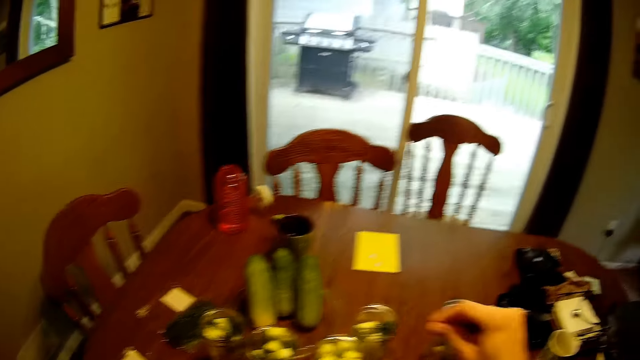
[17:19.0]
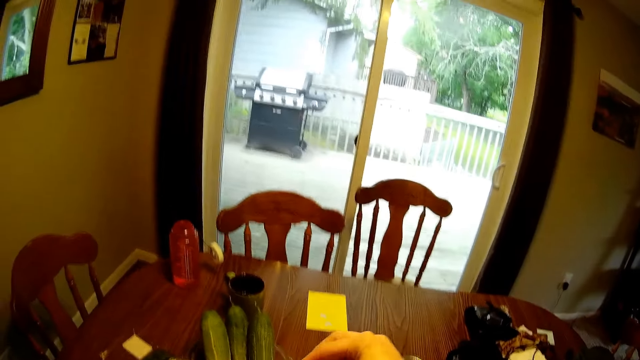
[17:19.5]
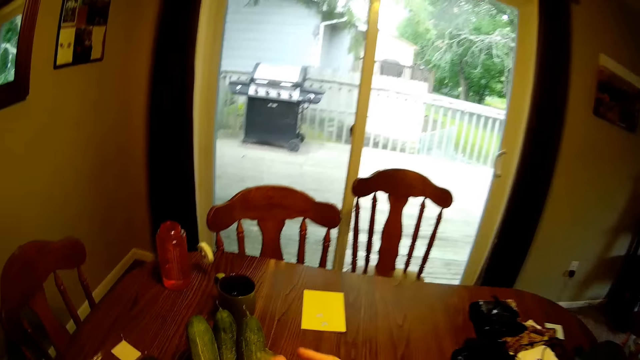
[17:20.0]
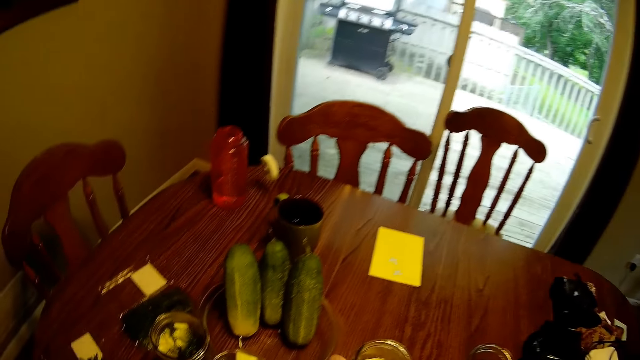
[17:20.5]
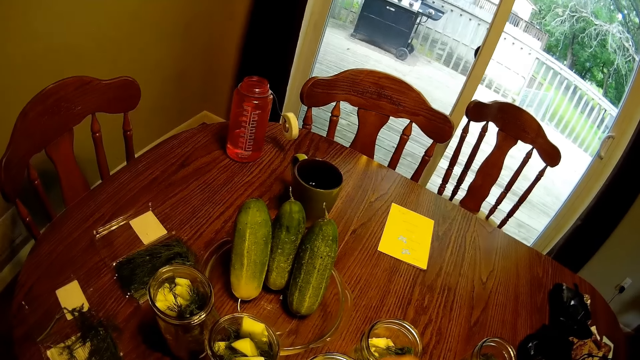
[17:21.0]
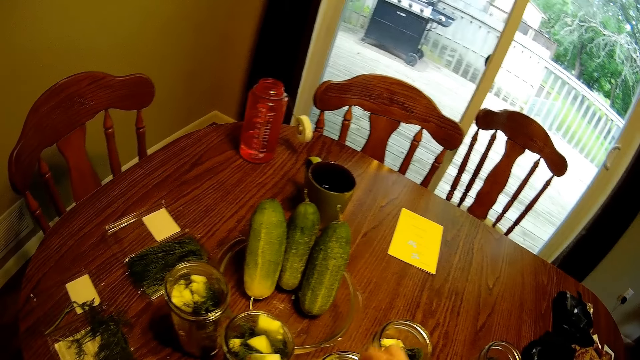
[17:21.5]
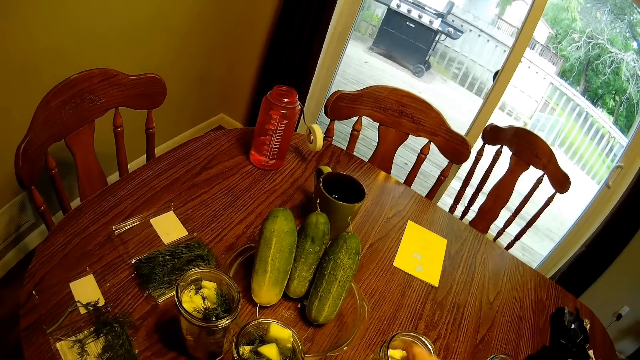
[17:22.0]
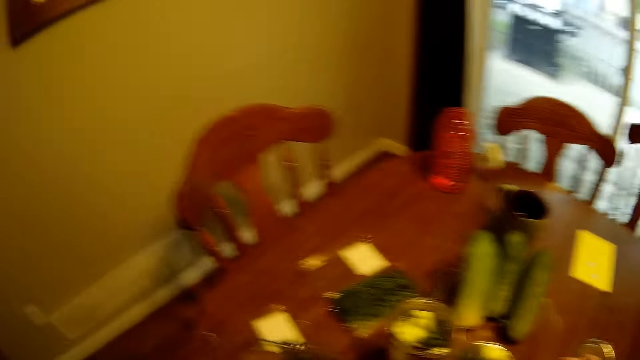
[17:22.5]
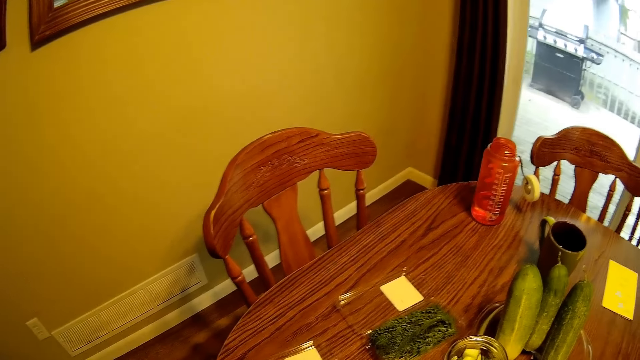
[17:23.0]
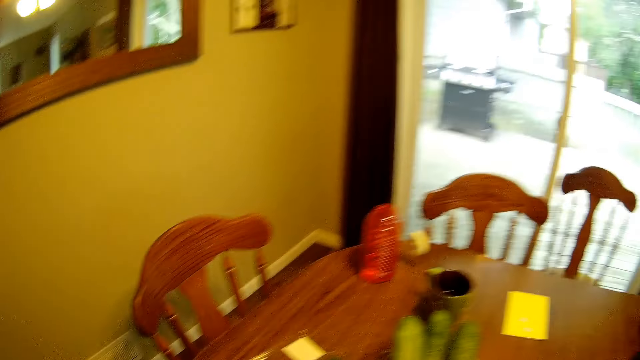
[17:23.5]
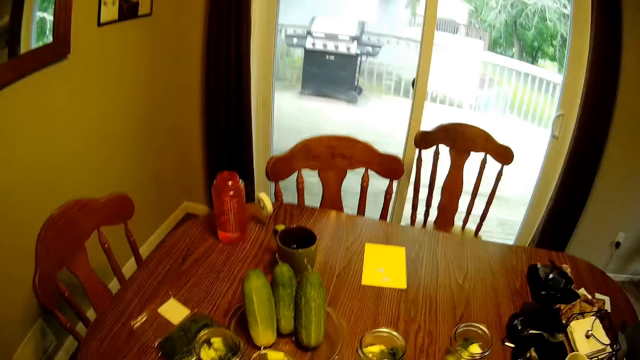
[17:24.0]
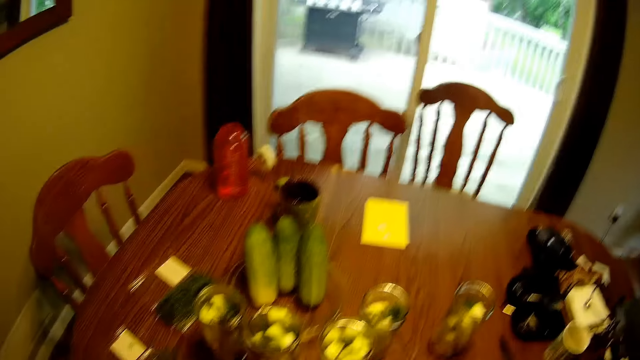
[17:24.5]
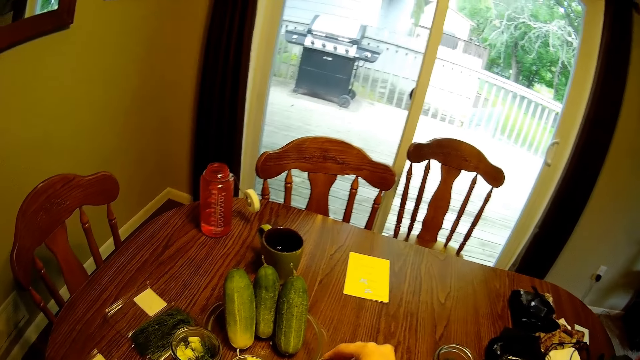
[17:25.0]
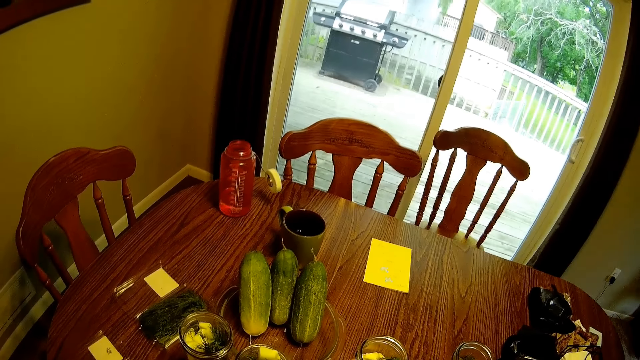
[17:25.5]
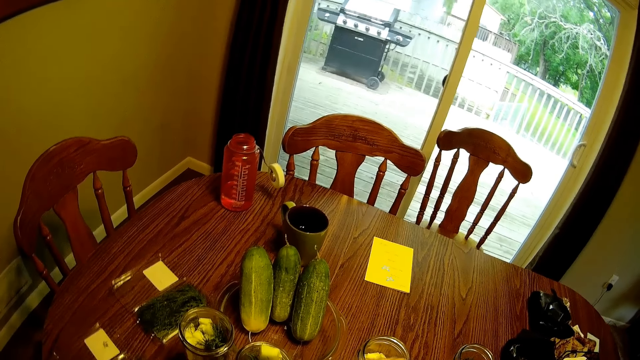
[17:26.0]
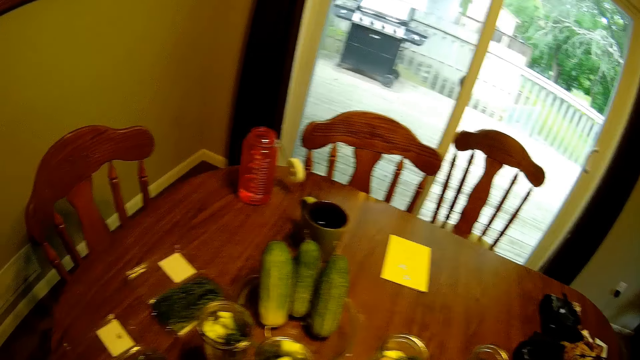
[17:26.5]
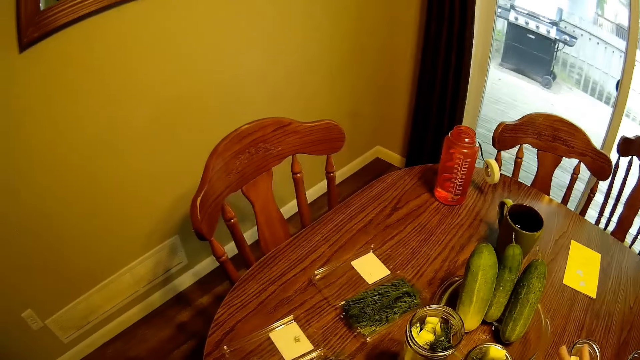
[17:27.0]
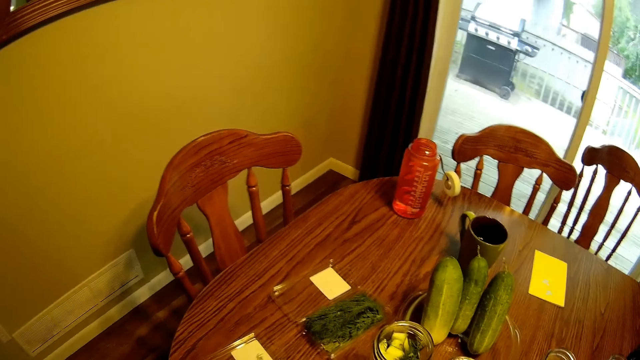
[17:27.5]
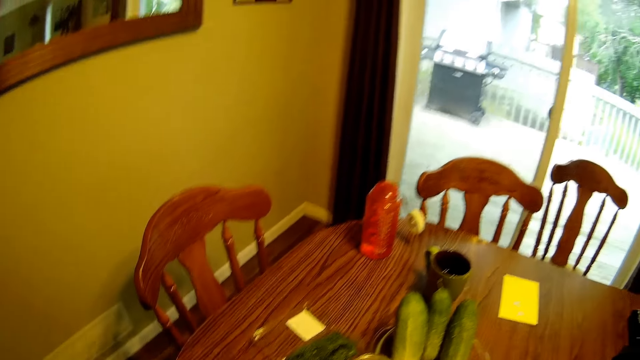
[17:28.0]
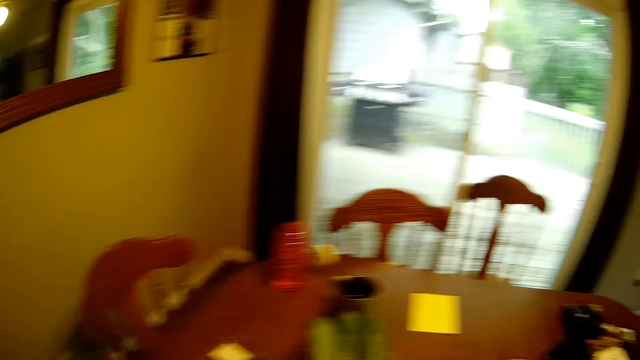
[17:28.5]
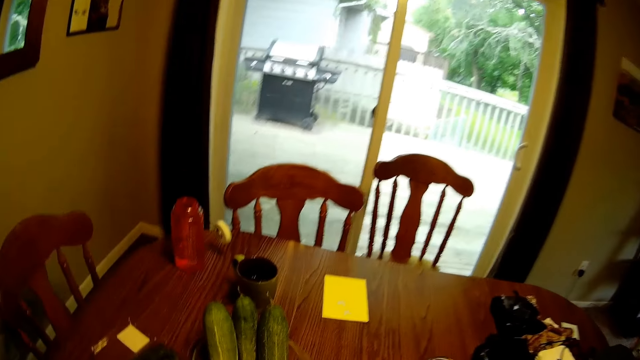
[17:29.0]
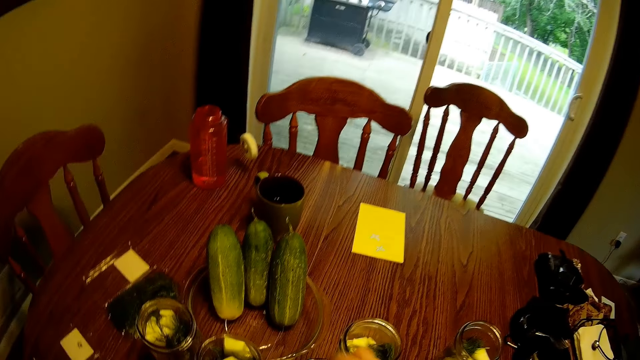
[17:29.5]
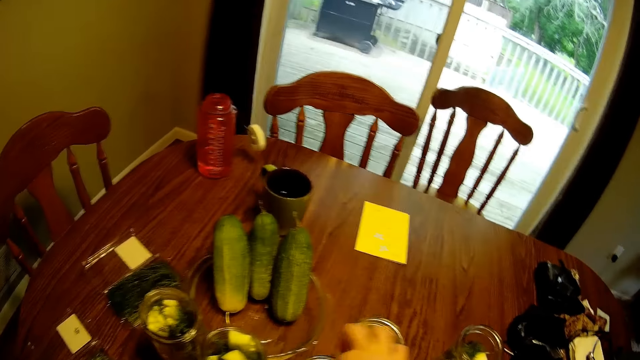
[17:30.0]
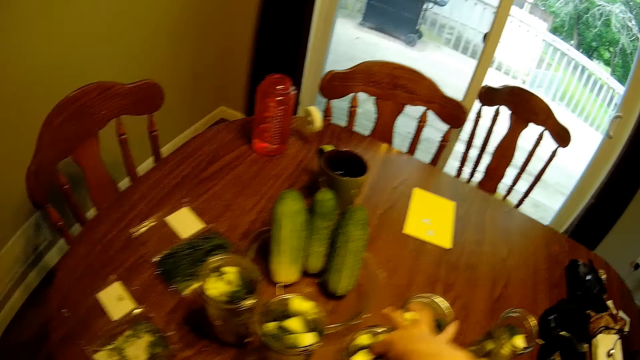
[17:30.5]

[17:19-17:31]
The camera wearer lifts his hand. He looks around the room.

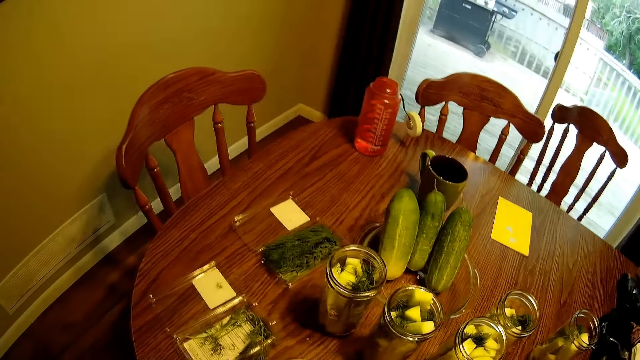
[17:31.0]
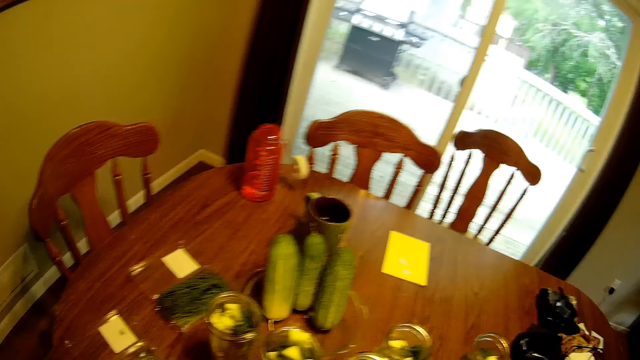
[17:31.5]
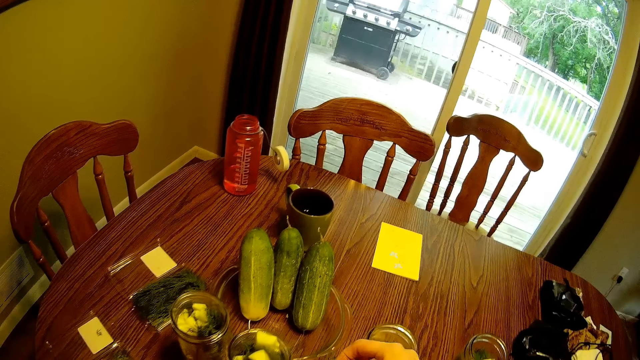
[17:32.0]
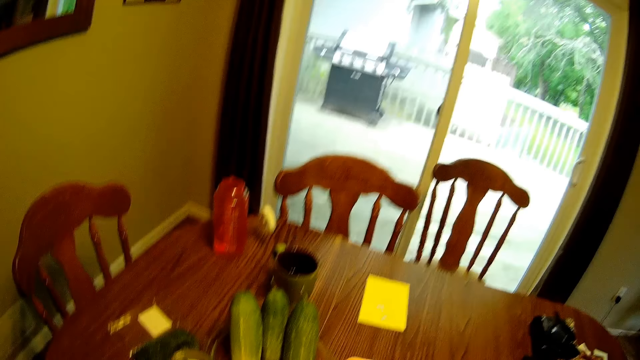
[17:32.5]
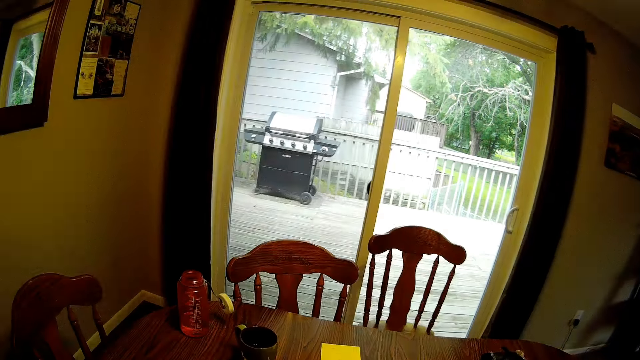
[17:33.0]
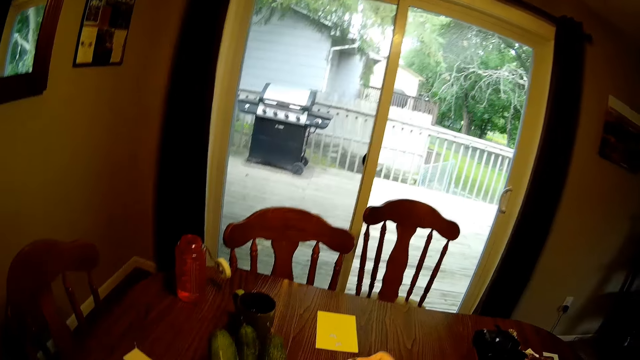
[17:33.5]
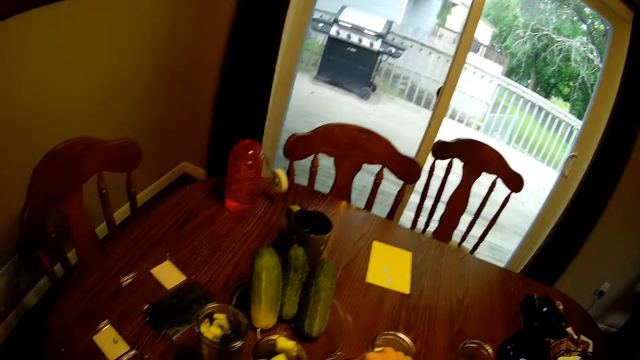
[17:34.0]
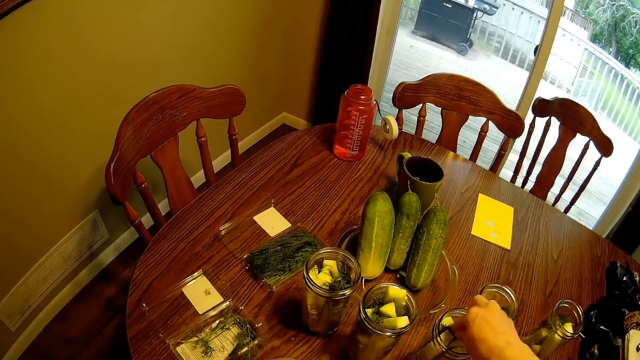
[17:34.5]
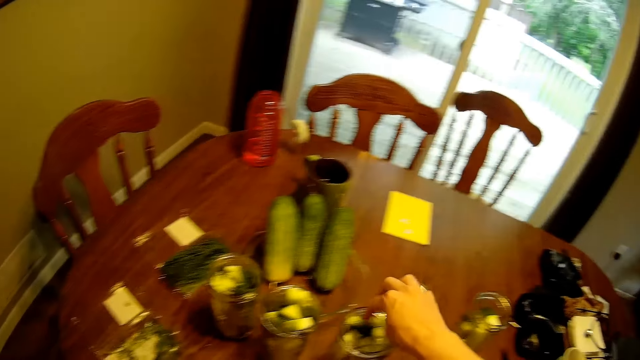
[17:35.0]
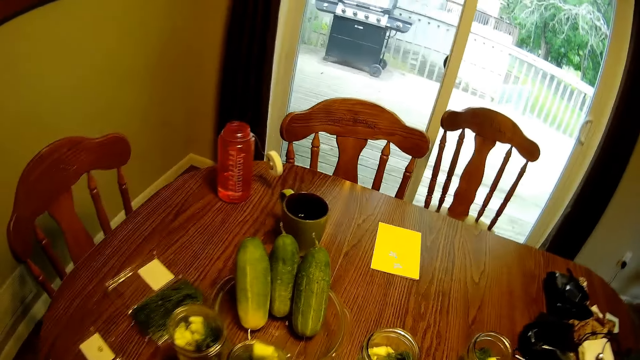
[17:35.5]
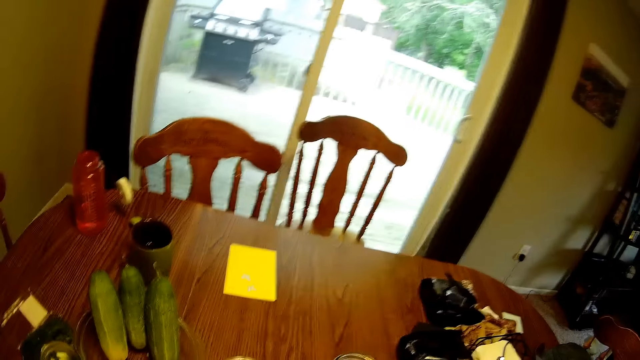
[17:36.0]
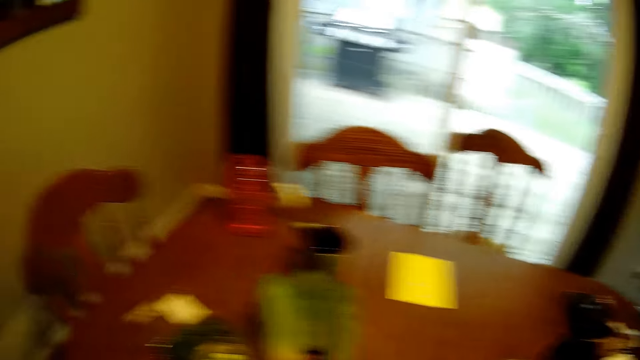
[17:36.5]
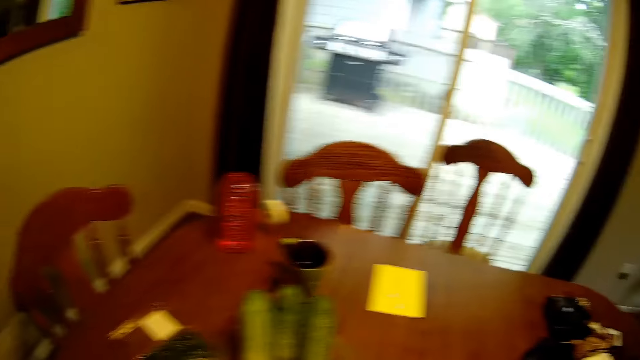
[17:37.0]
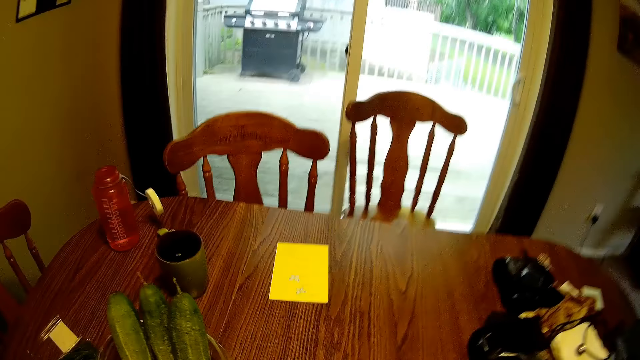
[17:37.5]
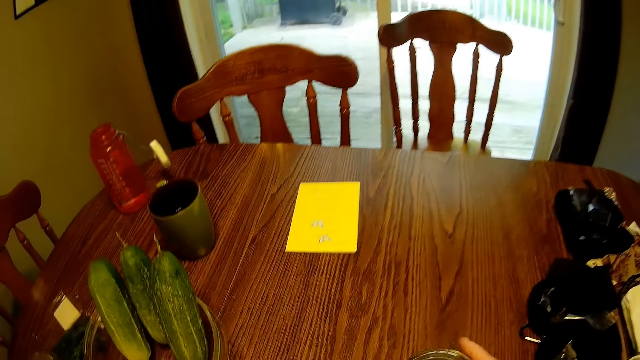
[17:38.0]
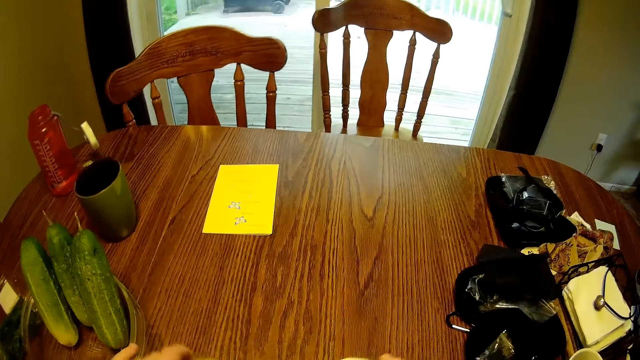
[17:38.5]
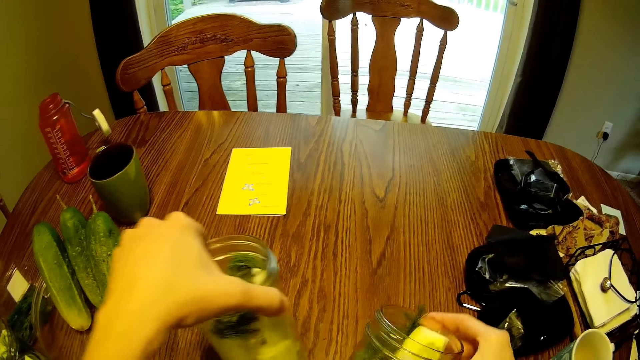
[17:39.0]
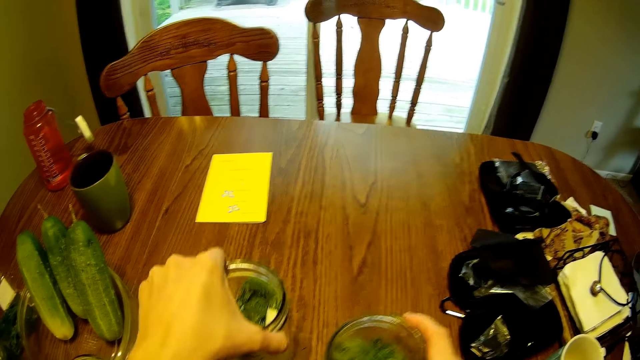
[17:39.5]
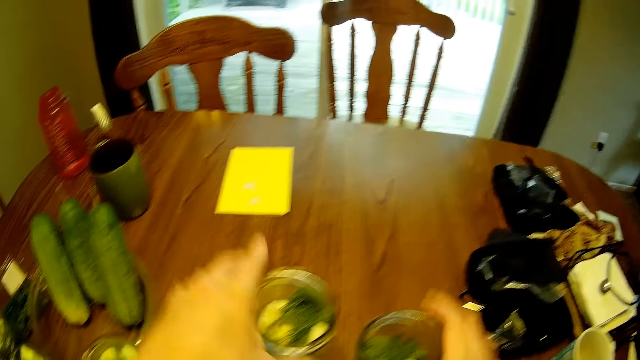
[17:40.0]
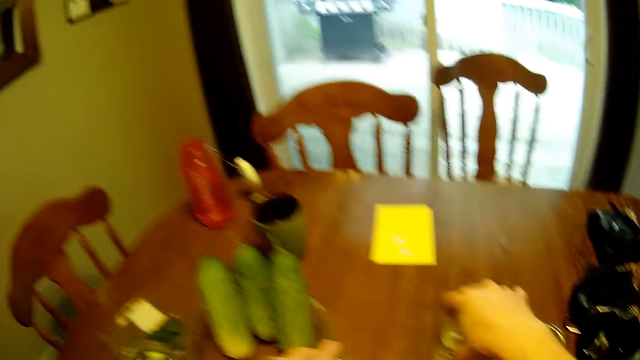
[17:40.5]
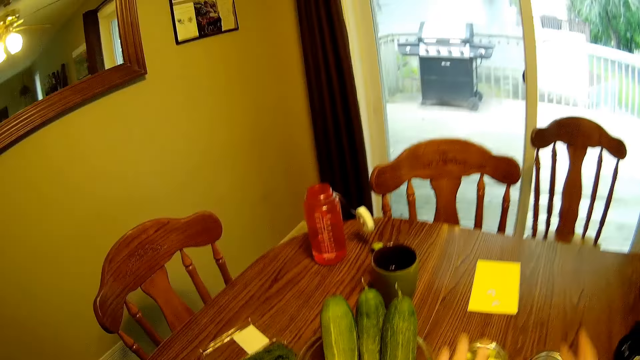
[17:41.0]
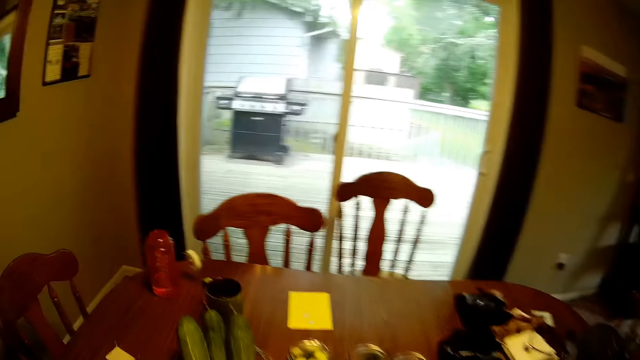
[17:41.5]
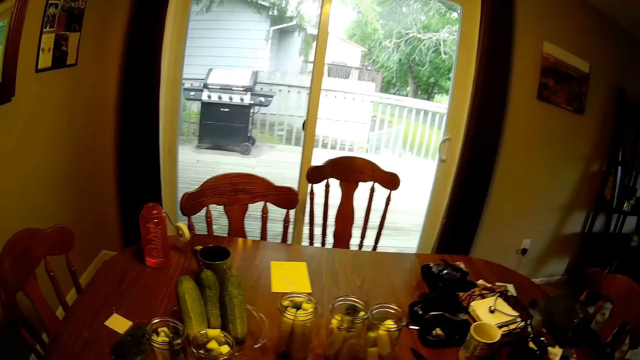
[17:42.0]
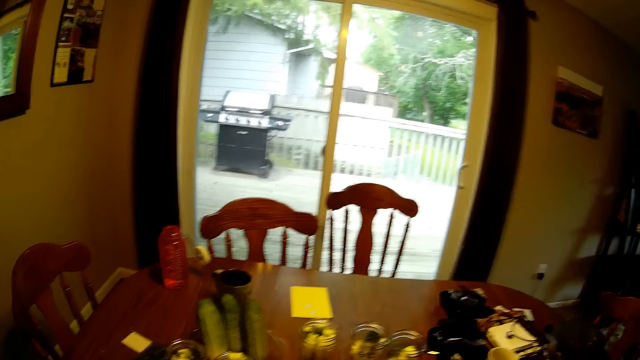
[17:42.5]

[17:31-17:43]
The camera wearer drops two glass jars on the dining table with both hands. They hold the glass jars. They adjust the two glass jars. They look around the room.
